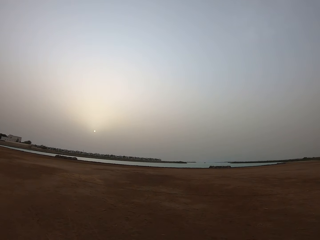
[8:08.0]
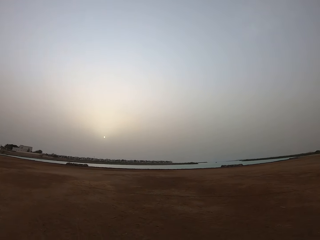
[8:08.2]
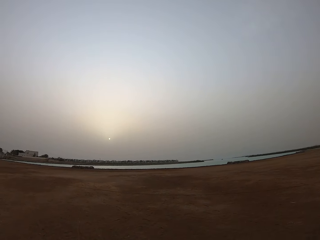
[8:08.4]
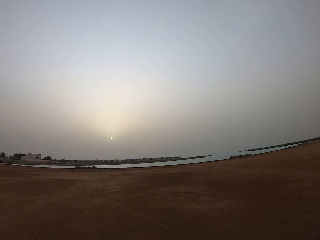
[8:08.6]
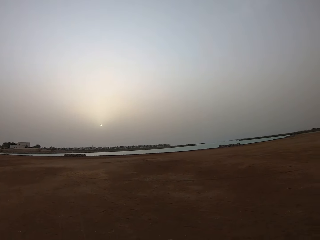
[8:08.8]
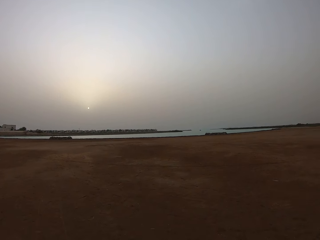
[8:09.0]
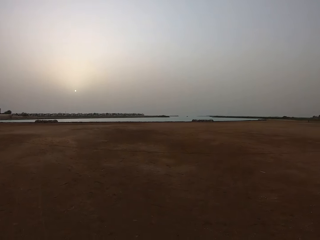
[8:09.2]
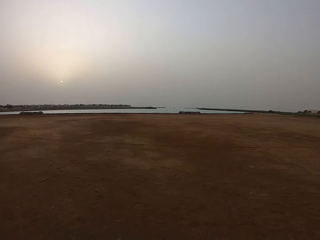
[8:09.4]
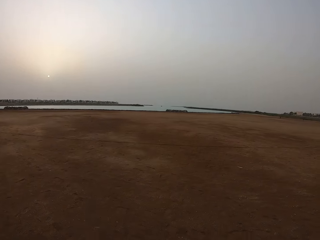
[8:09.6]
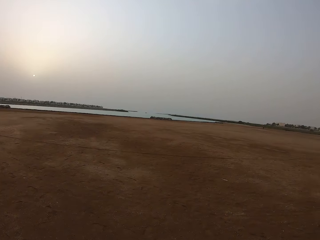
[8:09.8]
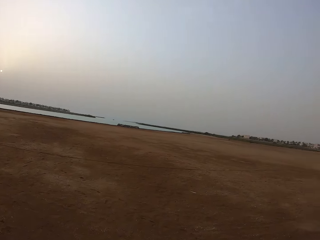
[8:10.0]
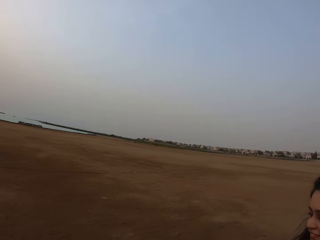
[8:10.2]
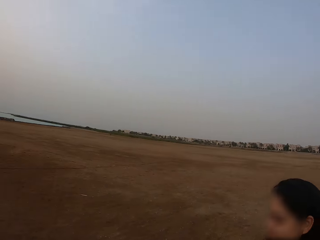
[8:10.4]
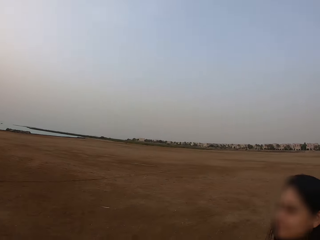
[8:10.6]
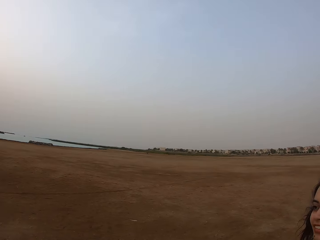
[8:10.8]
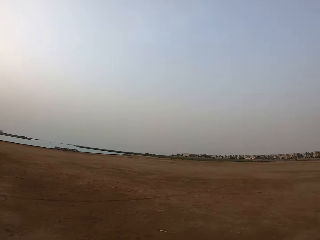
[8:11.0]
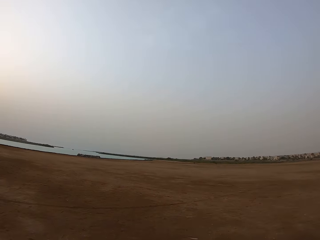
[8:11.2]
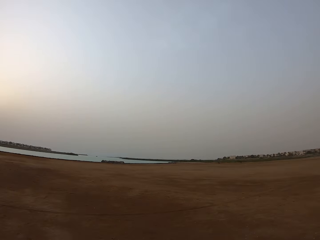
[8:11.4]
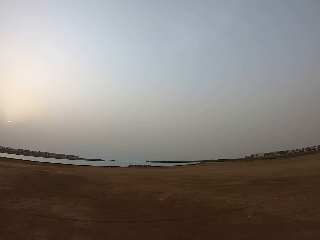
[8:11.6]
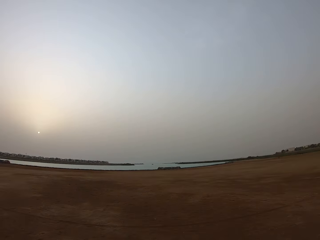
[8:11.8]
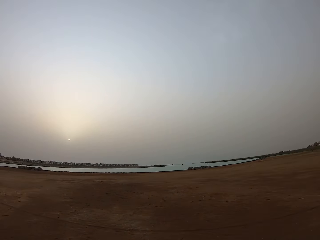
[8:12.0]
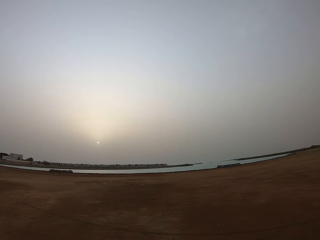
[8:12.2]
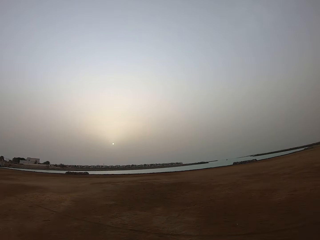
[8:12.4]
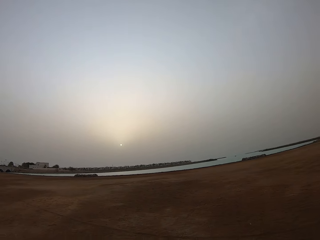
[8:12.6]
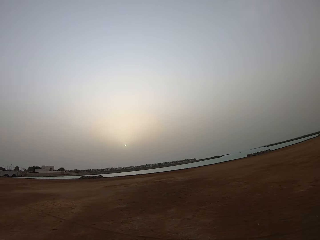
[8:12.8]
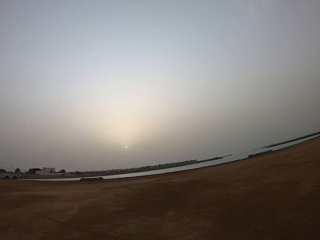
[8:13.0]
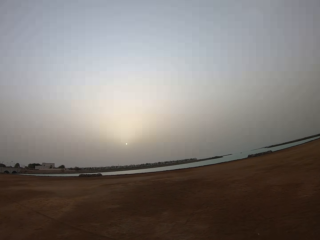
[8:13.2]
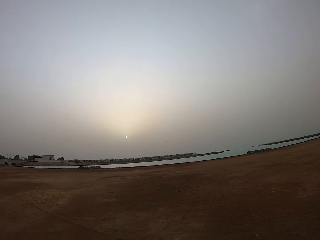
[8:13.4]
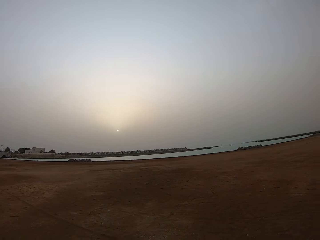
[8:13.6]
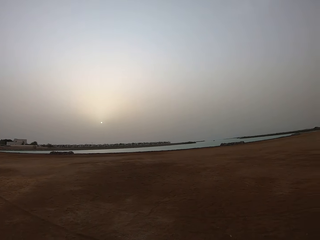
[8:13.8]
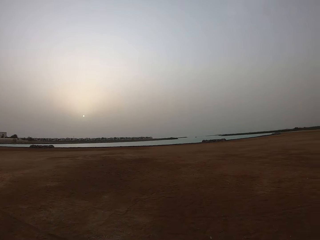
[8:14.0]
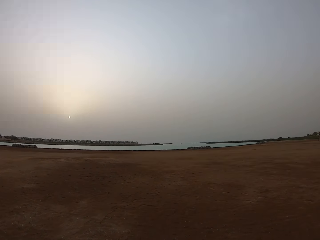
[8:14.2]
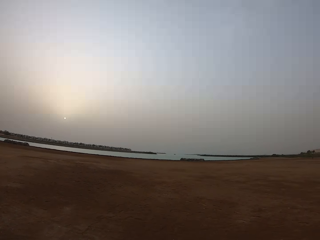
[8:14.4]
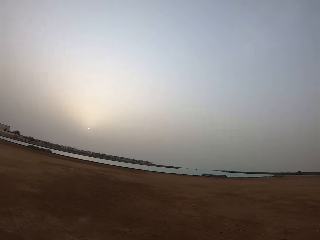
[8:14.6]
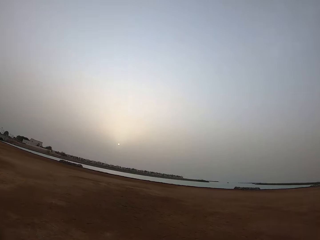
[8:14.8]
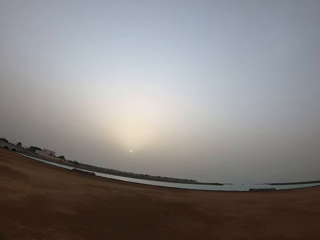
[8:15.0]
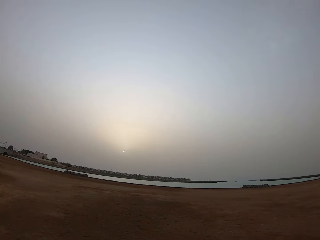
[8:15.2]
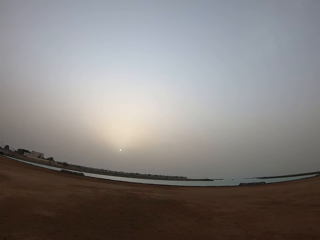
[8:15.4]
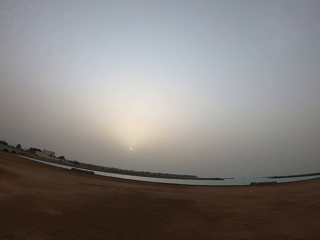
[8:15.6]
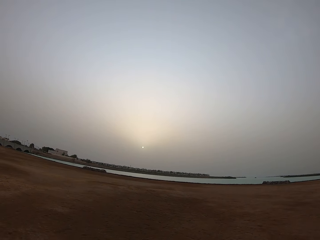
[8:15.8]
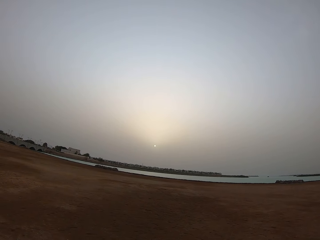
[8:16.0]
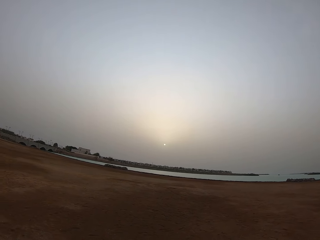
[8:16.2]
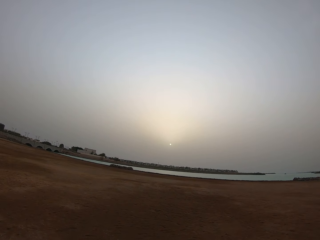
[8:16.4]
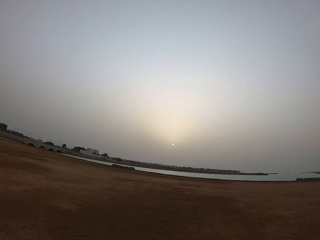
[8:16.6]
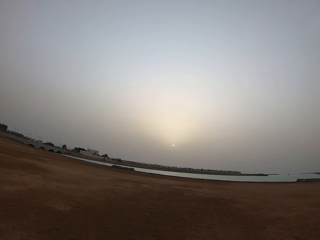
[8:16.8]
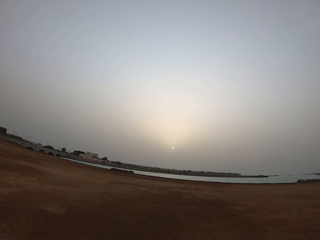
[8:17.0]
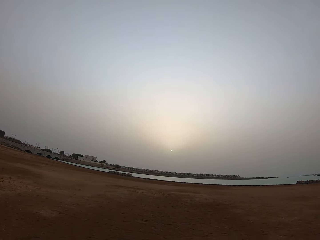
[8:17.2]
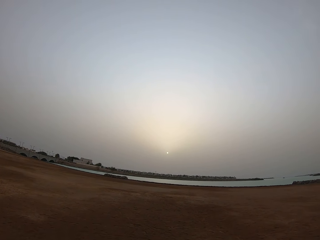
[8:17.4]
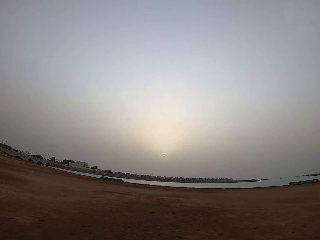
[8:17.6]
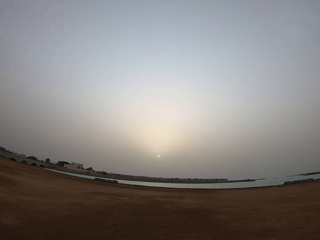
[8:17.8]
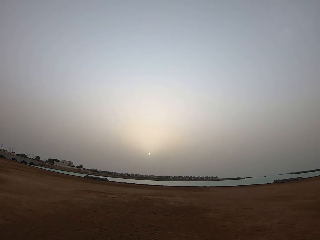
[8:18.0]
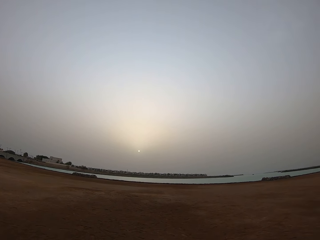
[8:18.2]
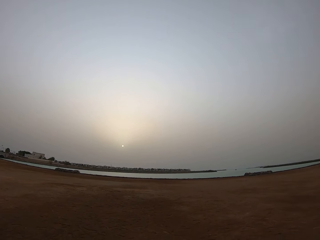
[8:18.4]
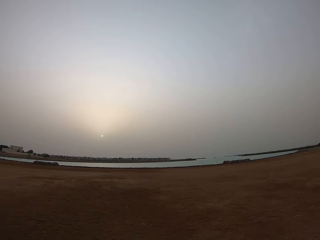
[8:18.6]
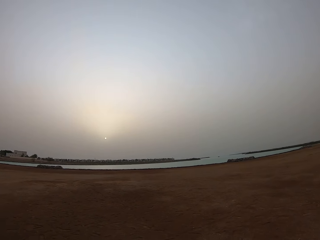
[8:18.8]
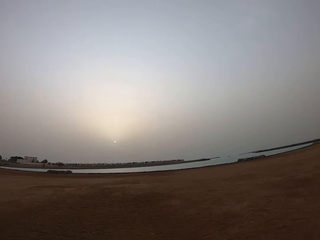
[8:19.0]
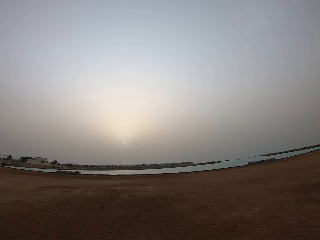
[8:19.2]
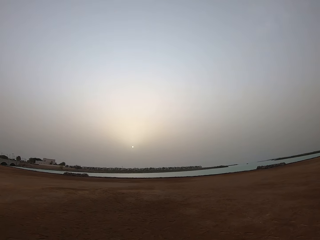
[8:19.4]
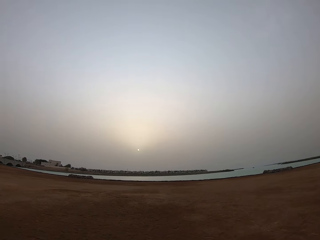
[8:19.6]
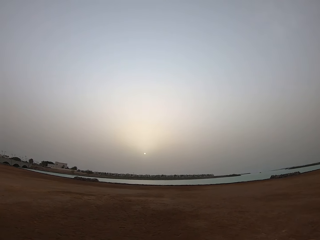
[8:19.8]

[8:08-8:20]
The camera wearer looks at a lady. The lady looks at the camera wearer. The camera wearer walks on the field.

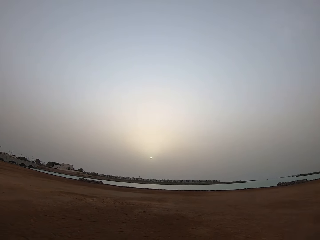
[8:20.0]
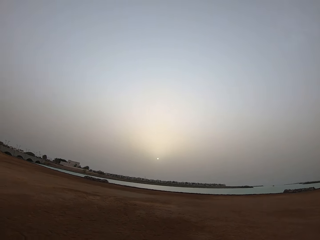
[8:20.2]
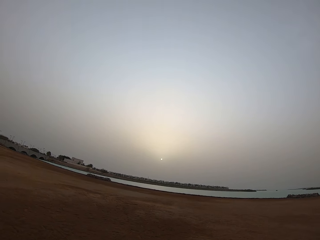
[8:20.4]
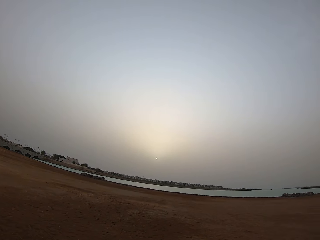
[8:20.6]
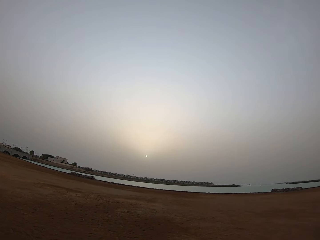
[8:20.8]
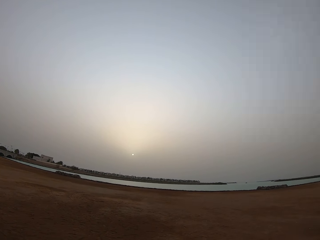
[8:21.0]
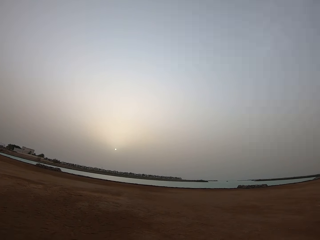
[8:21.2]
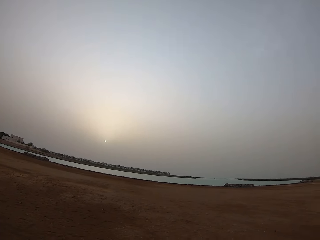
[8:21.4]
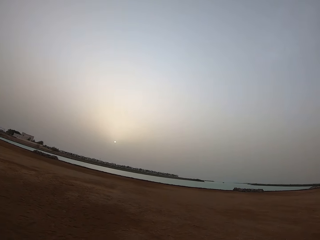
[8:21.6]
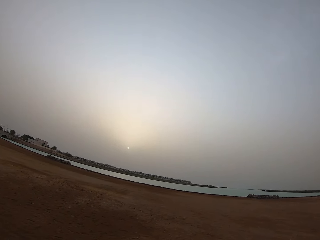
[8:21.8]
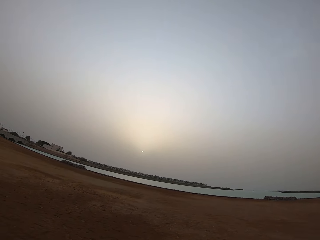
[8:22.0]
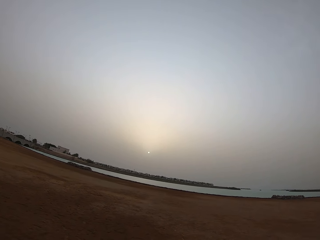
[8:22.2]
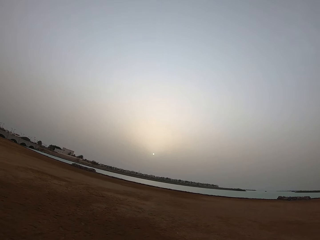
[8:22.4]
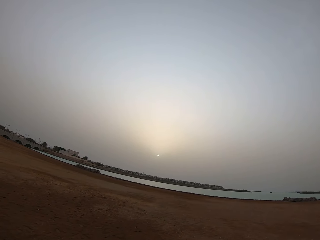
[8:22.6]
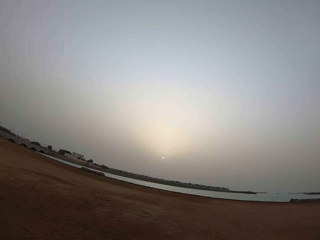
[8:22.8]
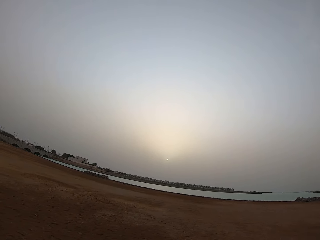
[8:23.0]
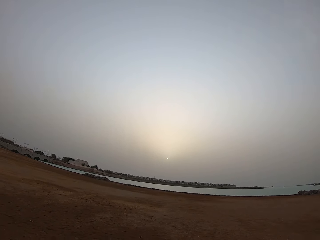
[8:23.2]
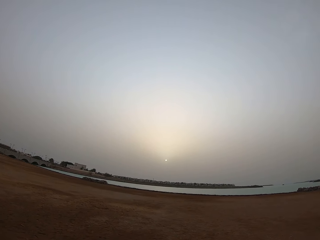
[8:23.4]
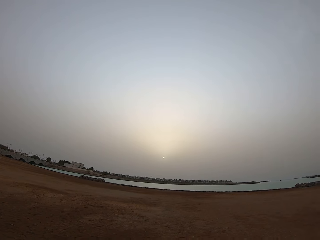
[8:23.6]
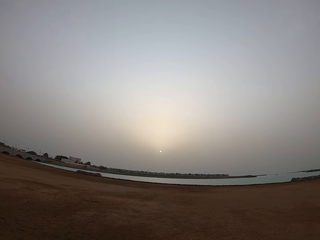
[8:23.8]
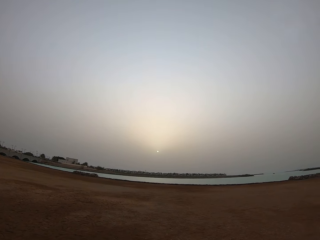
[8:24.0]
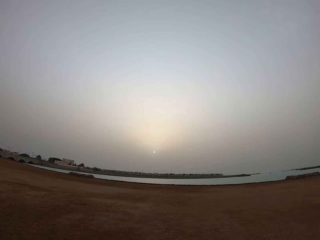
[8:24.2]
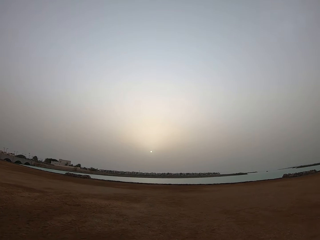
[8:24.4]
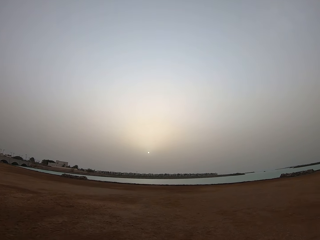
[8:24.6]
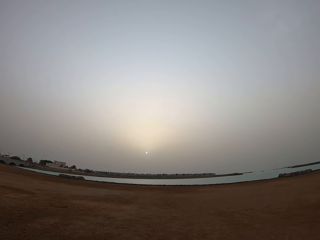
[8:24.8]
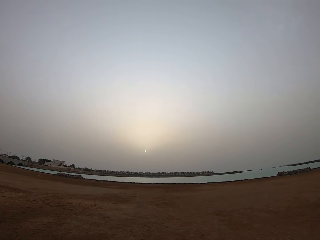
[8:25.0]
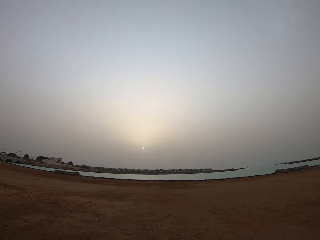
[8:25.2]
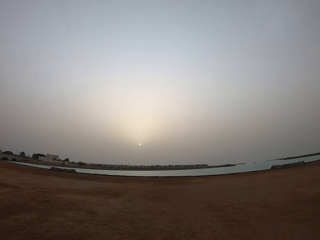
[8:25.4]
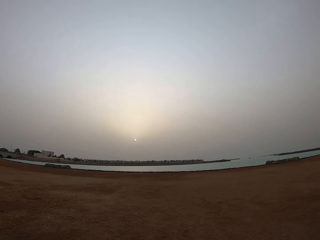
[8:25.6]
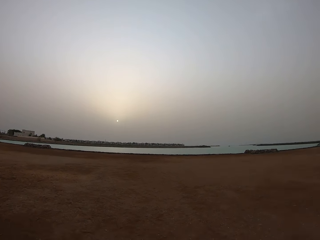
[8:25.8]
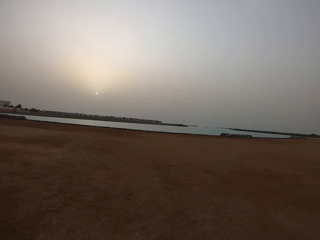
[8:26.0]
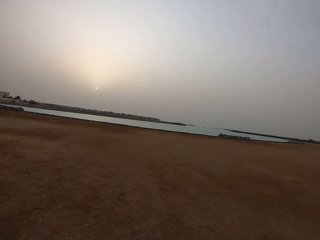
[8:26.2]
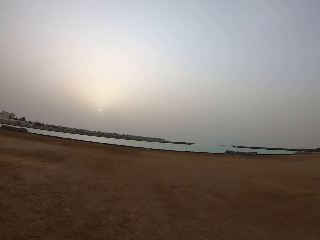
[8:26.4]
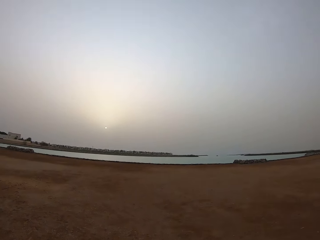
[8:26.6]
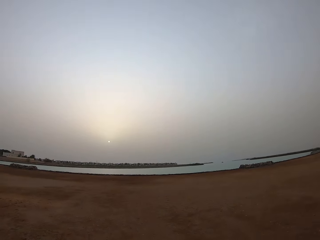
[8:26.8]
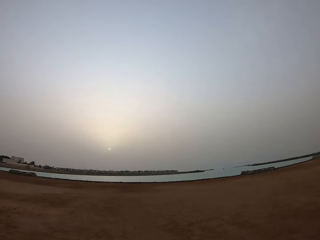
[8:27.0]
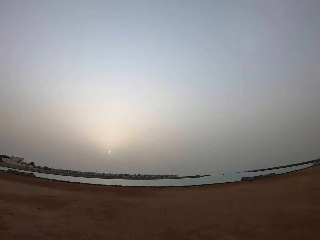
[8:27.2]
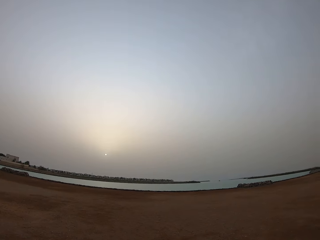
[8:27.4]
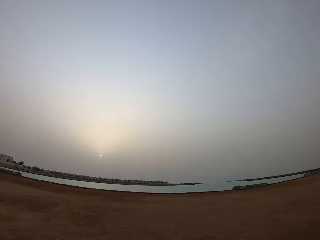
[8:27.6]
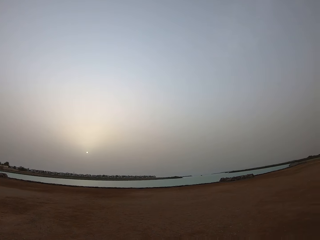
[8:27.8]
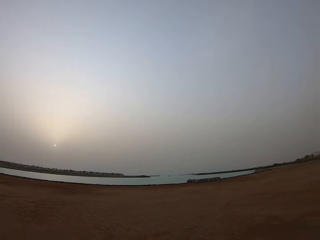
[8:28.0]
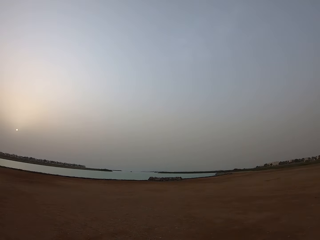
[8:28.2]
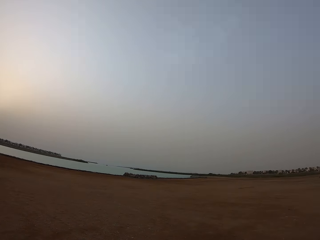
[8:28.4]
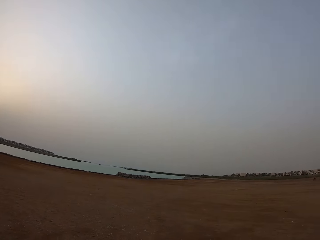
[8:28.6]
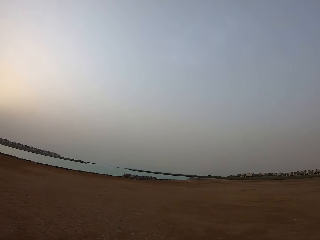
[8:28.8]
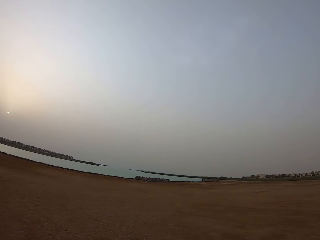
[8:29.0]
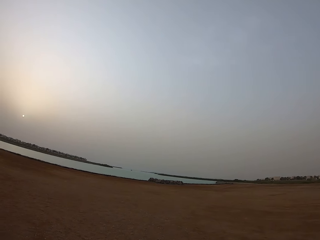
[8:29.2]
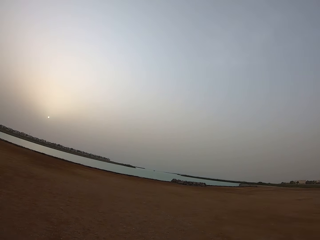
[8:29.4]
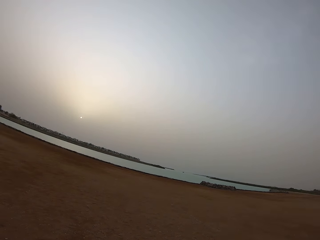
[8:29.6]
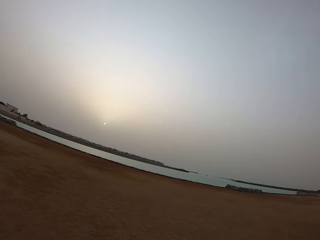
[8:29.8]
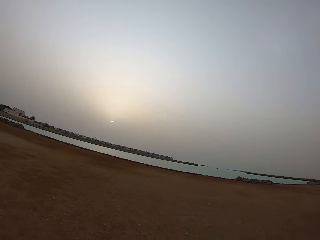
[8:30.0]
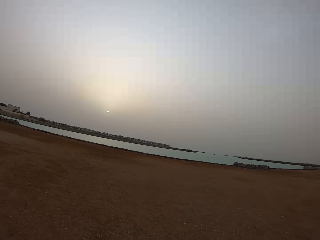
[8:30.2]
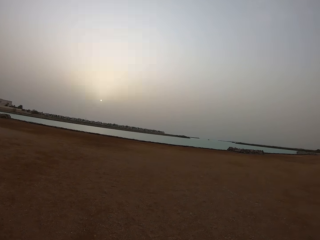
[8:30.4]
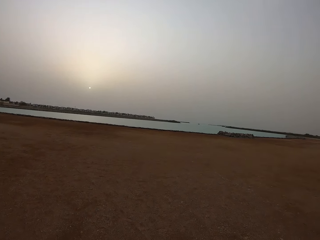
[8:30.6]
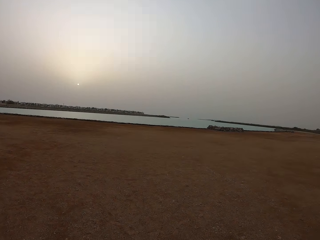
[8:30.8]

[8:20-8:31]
The camera wearer walks on the field.
